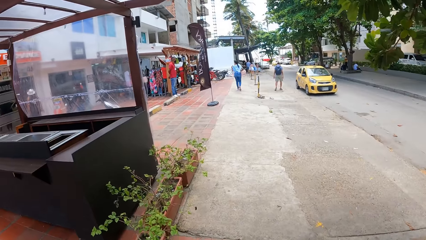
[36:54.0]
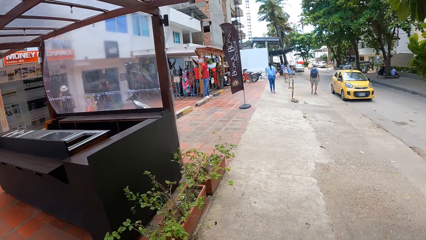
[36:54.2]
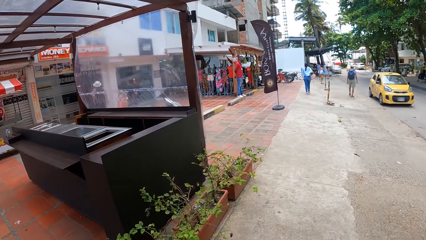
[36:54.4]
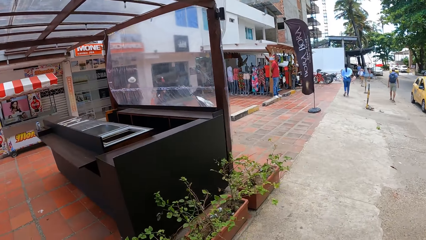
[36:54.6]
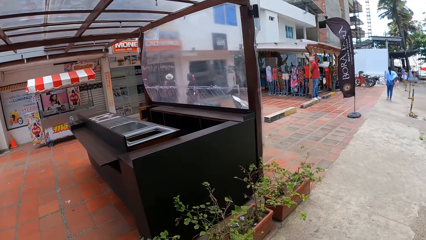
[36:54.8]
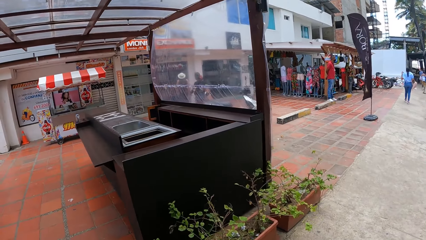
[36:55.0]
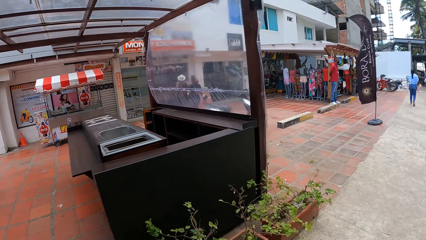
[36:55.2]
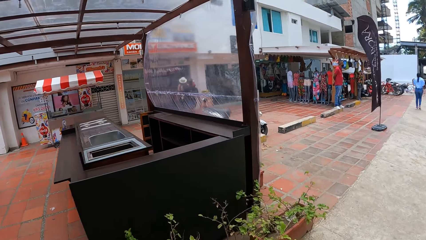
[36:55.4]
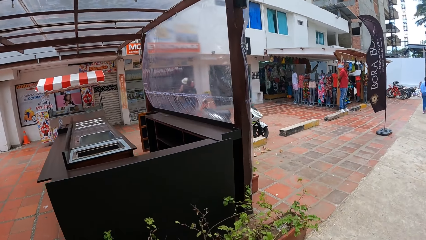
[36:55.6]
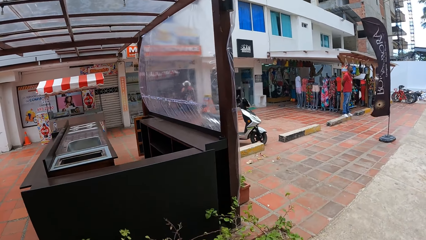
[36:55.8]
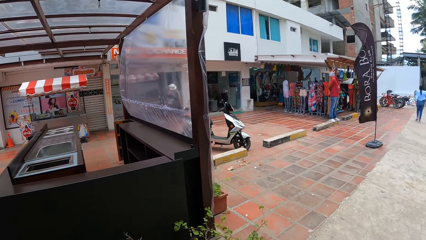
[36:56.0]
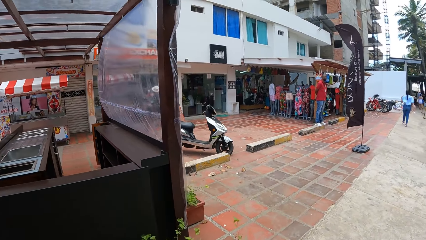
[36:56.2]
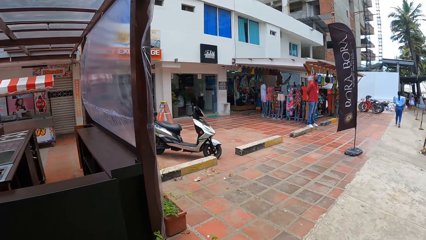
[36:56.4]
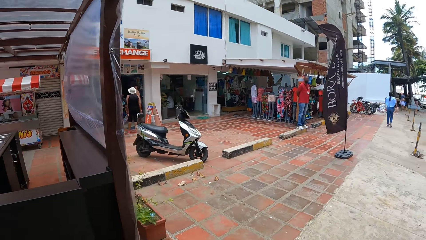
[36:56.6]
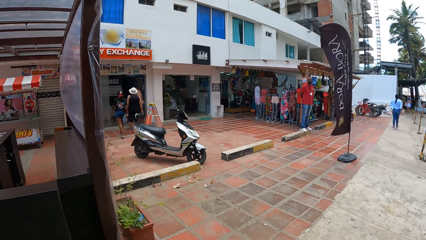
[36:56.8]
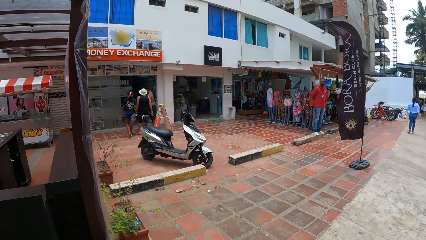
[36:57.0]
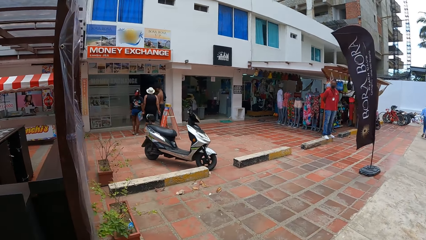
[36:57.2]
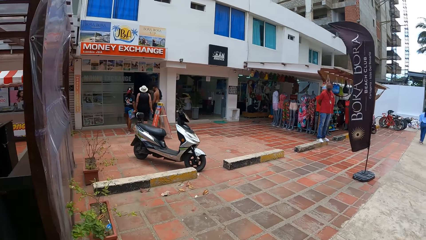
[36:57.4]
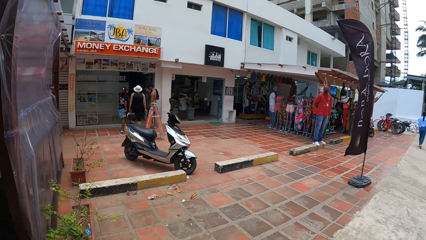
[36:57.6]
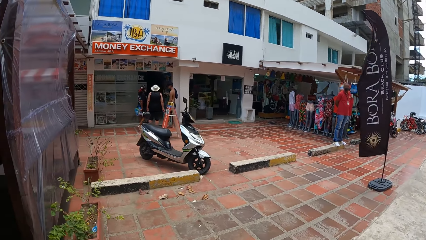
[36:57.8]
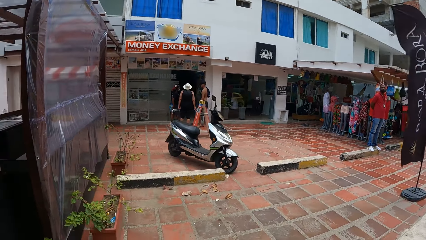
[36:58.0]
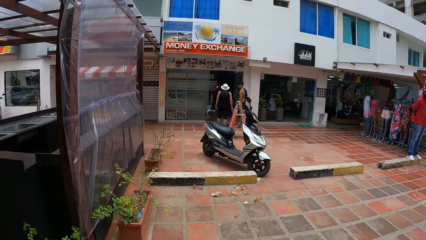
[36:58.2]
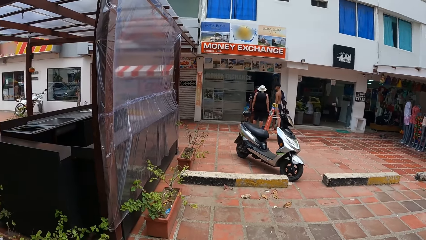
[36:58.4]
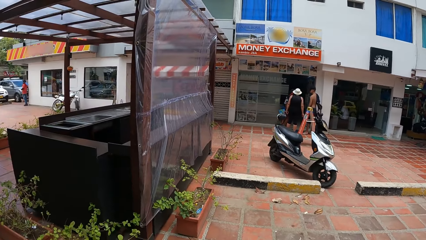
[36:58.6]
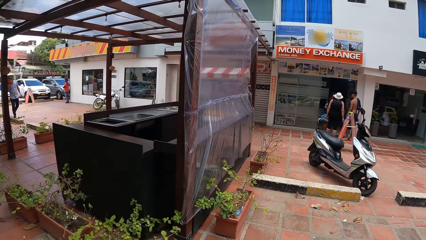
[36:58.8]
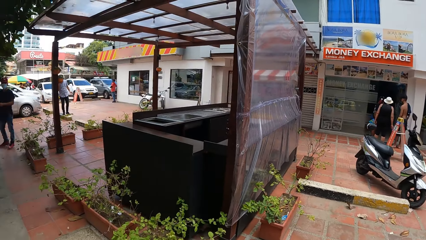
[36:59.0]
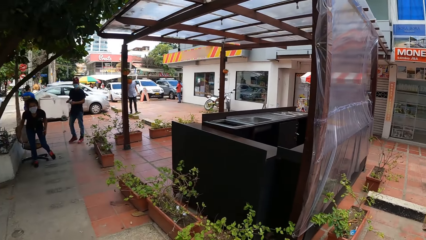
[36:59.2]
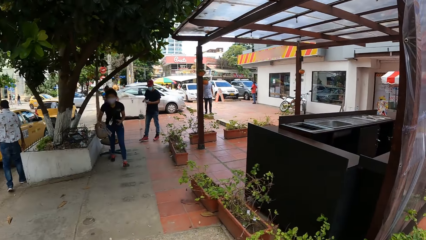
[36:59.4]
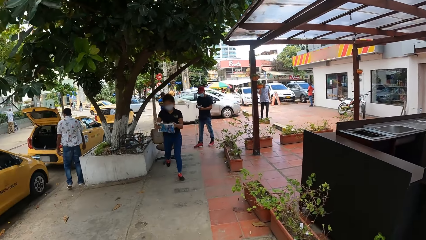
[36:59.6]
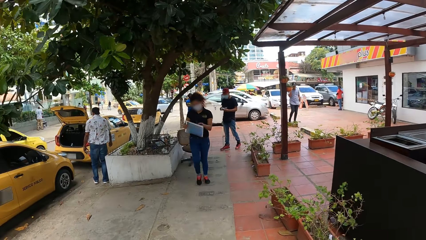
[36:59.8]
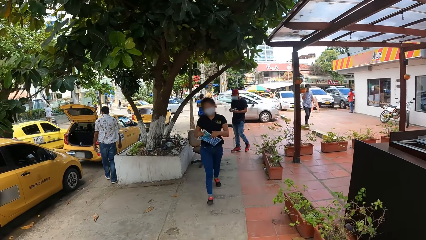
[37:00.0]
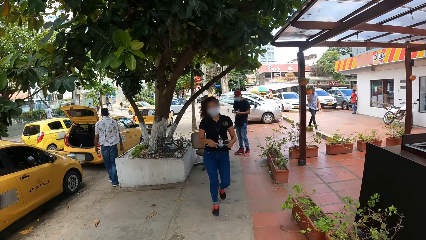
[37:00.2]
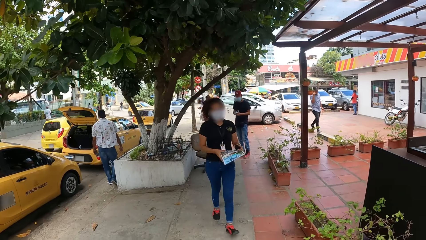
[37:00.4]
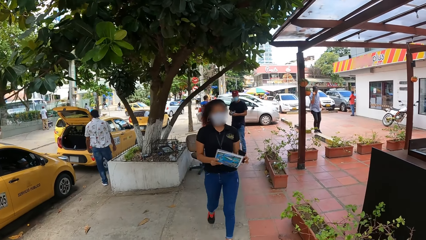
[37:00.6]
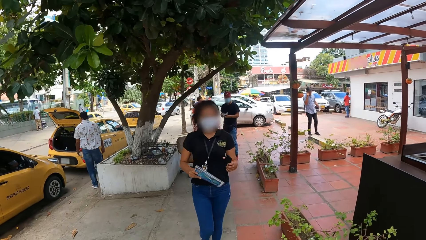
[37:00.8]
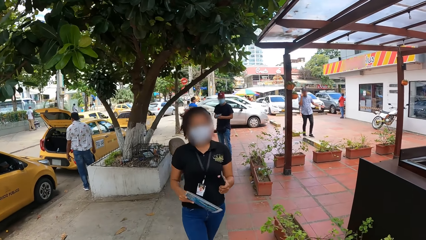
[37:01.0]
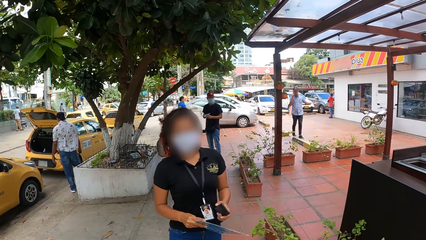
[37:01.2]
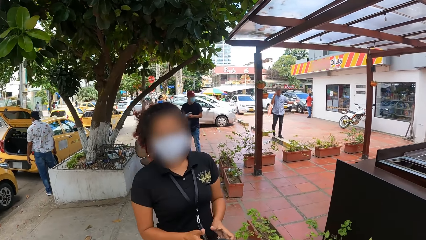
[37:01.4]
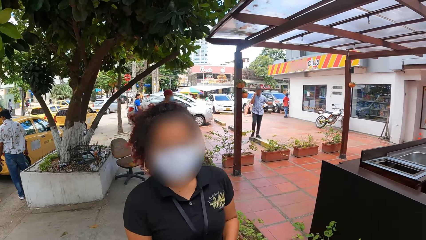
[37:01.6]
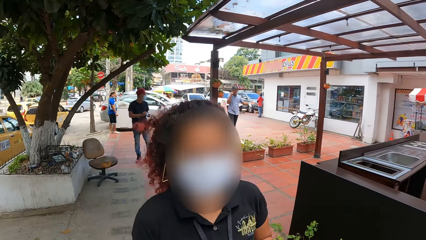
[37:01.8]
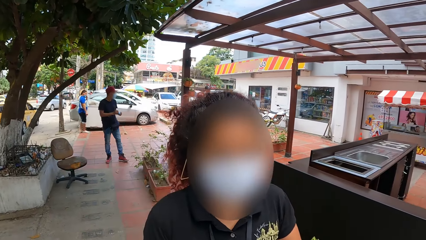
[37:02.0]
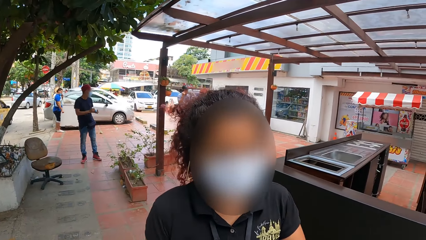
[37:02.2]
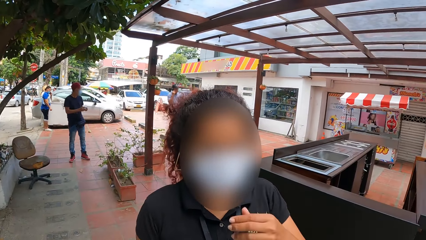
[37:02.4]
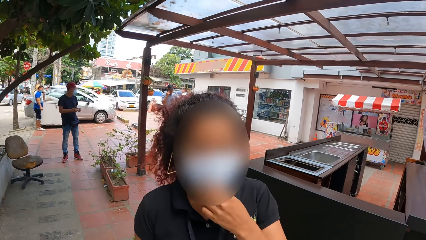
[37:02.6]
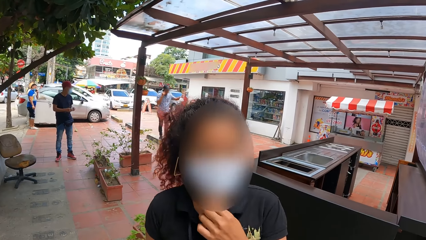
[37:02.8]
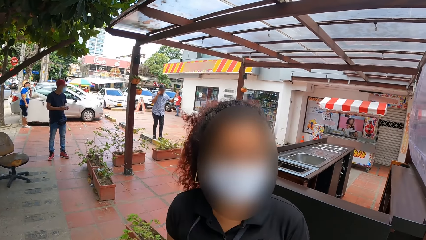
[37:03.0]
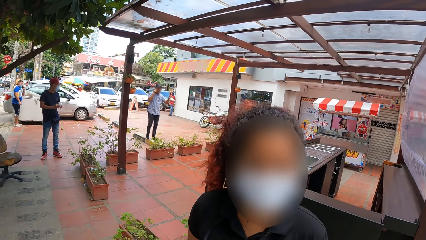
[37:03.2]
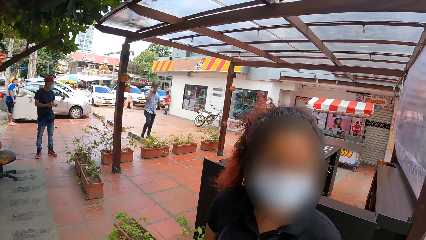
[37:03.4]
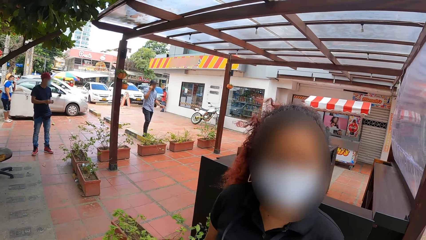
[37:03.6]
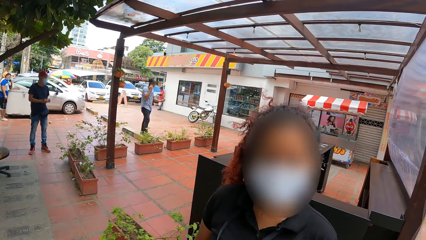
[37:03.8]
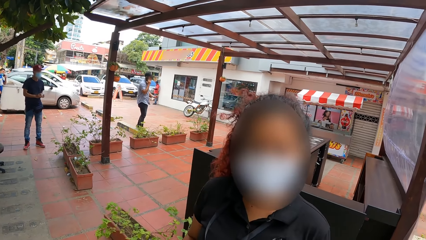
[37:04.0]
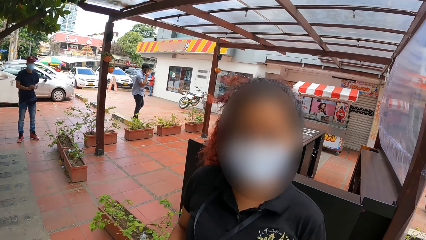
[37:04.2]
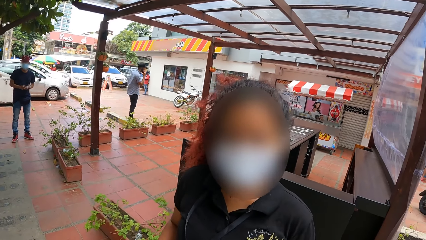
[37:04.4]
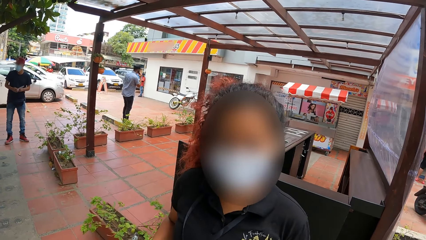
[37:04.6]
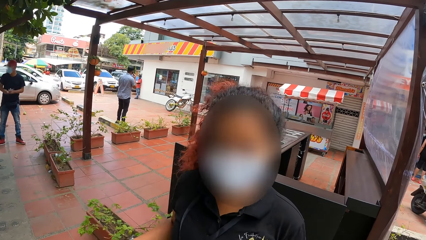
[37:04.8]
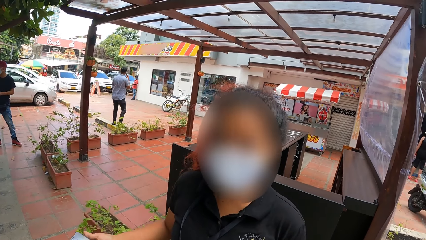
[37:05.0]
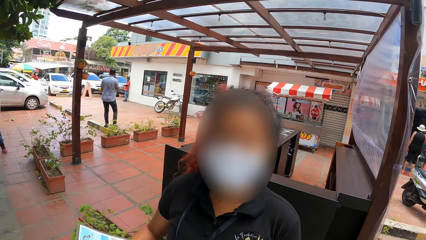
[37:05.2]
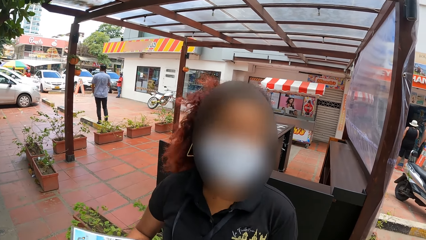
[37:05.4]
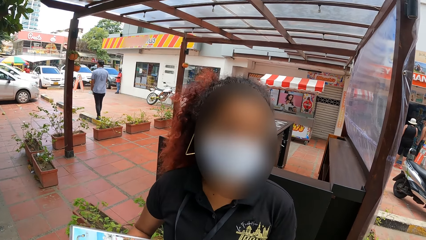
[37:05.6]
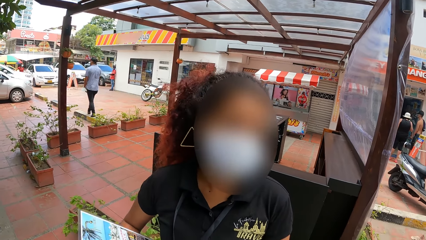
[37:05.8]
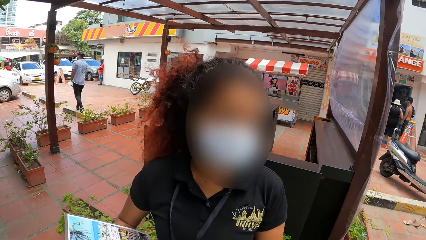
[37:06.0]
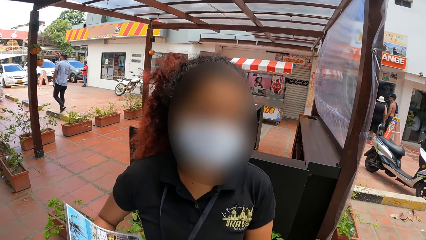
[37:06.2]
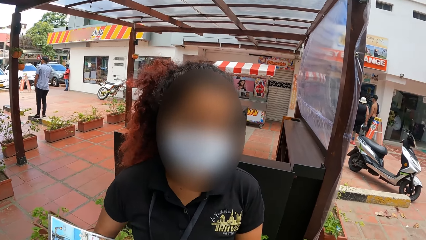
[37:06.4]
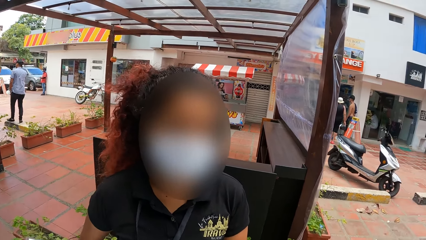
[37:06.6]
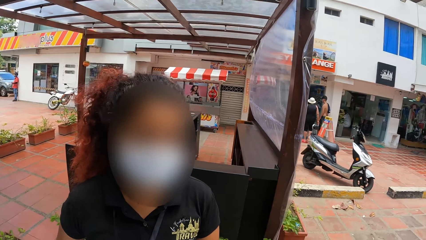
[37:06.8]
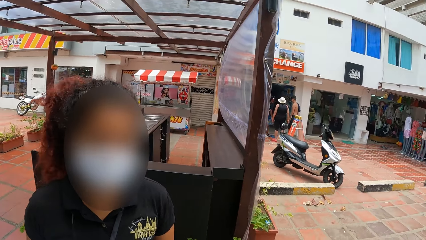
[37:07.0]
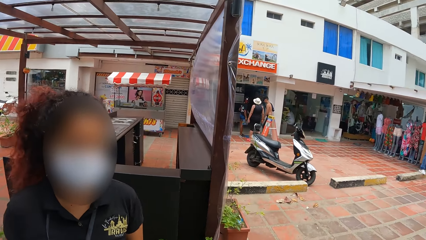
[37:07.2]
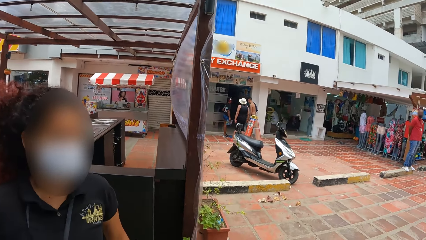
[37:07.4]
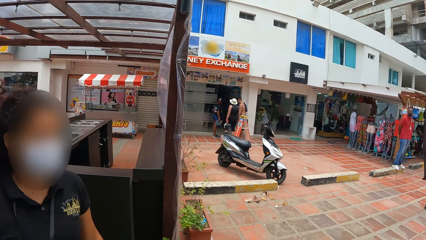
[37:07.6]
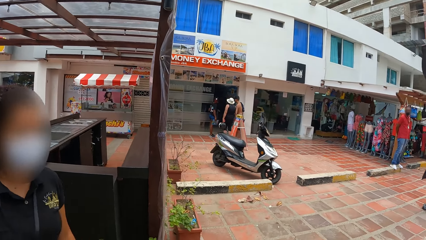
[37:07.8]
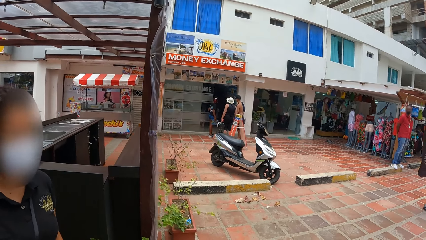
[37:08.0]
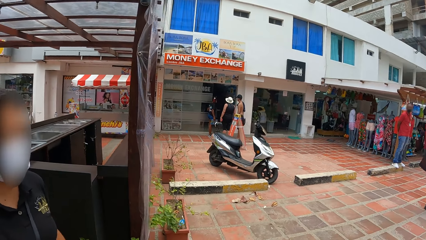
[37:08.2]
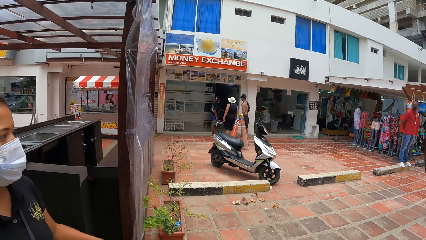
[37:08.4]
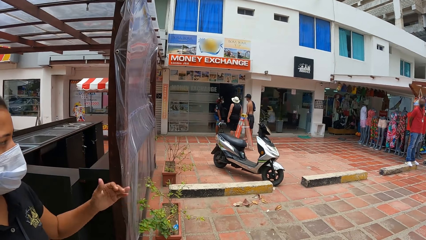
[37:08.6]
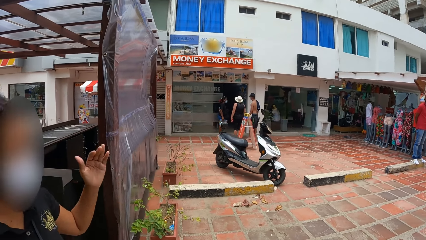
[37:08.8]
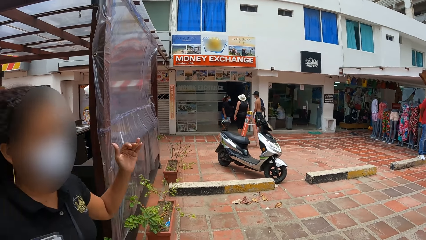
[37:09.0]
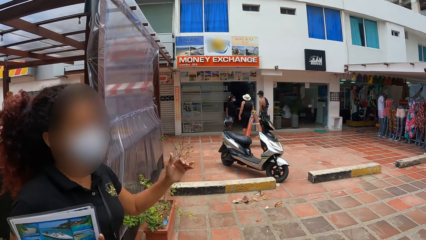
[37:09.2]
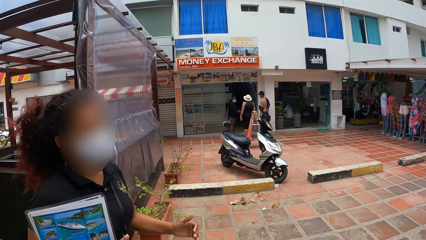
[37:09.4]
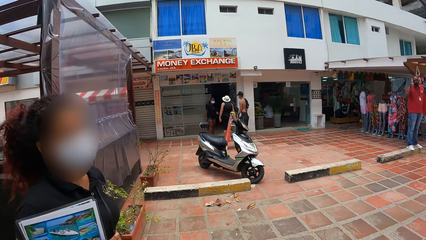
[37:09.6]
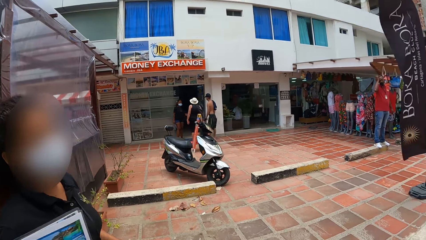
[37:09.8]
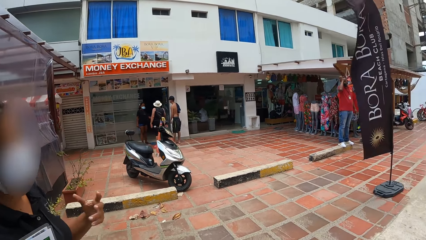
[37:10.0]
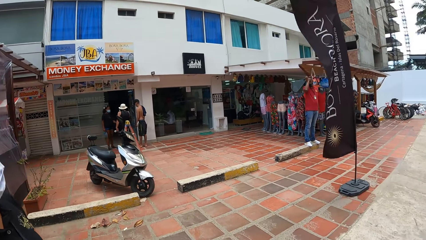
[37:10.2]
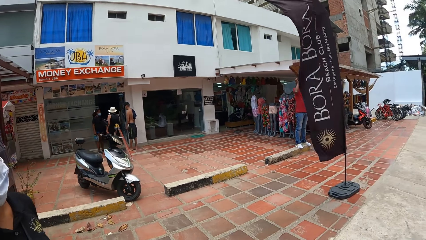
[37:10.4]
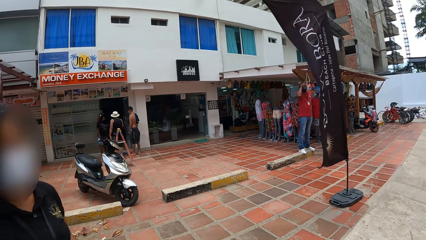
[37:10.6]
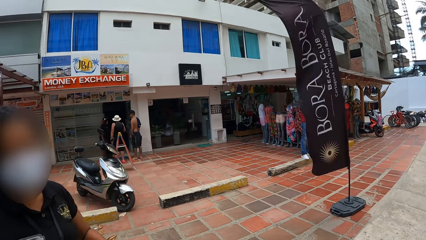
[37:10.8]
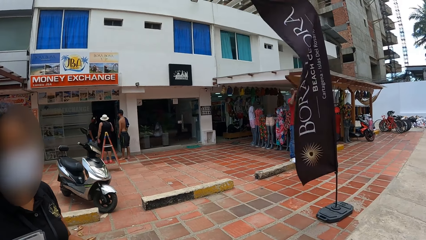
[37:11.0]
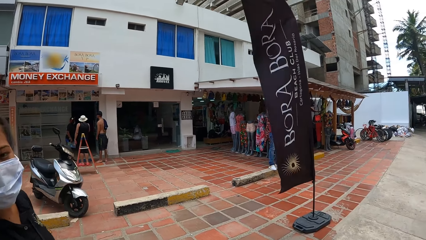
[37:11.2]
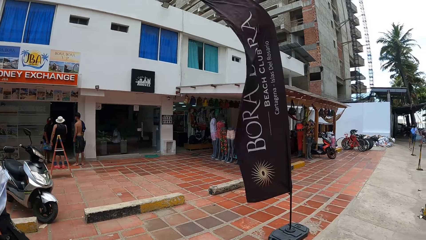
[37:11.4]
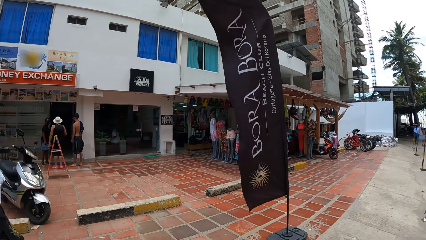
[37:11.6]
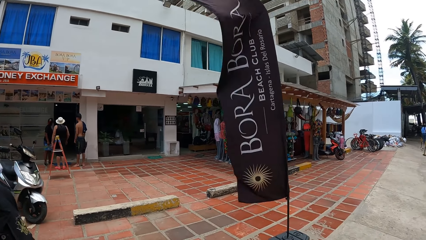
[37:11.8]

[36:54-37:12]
The camera wearer walks around. They converse with a woman. They walk alongside the woman on the road.
